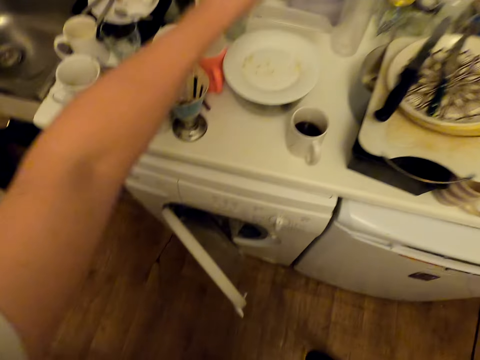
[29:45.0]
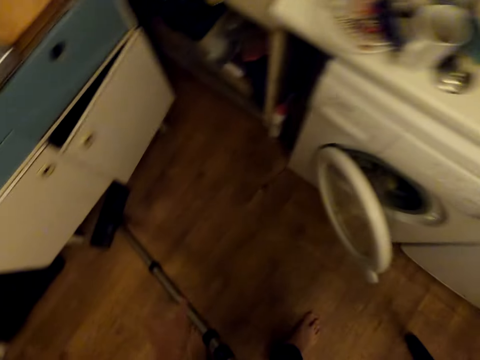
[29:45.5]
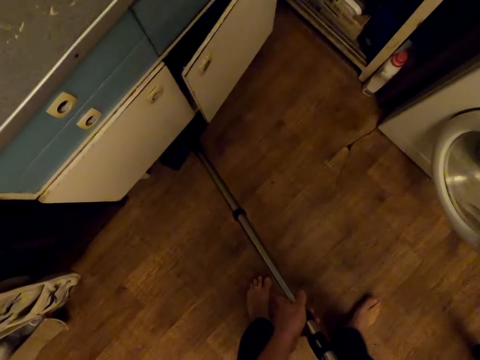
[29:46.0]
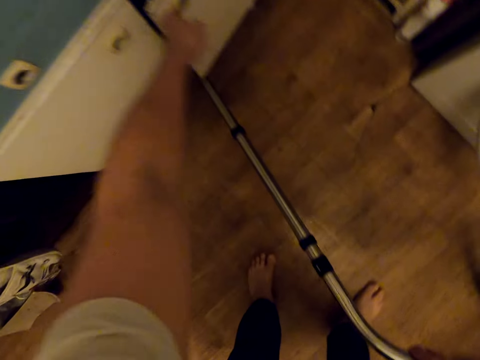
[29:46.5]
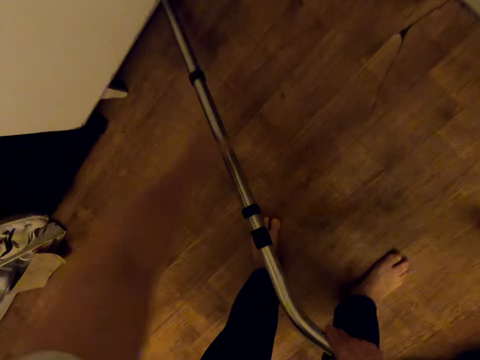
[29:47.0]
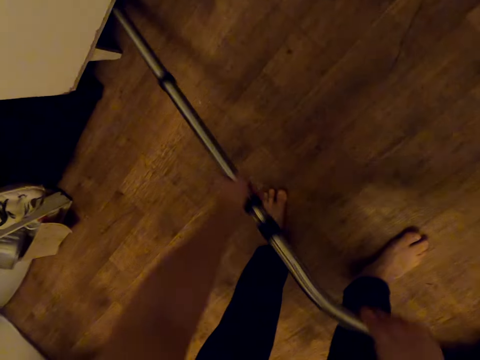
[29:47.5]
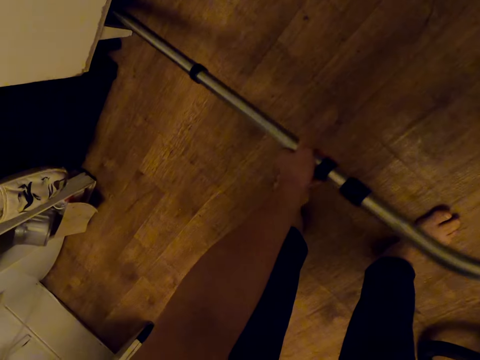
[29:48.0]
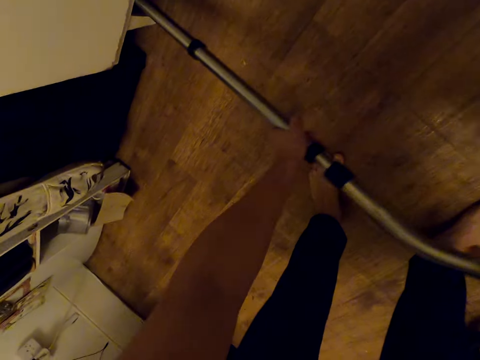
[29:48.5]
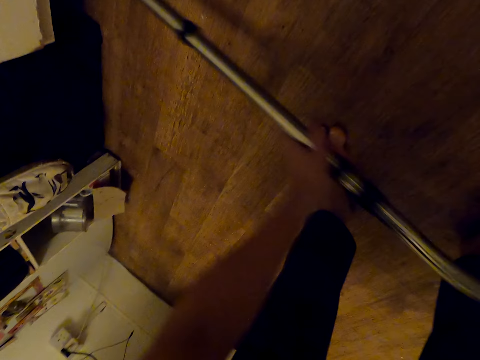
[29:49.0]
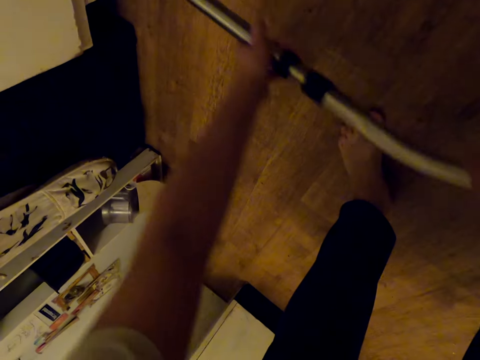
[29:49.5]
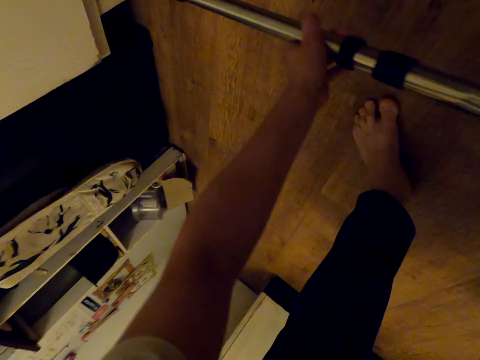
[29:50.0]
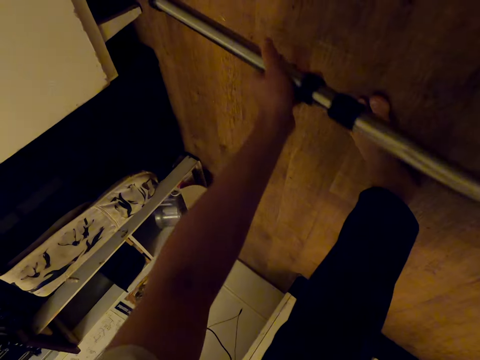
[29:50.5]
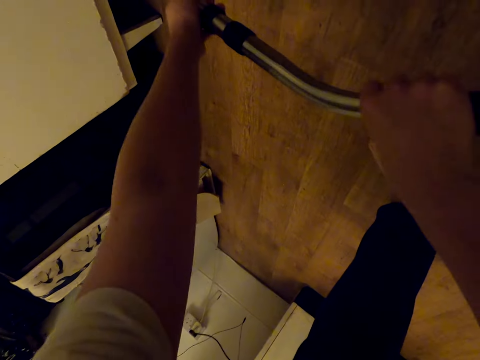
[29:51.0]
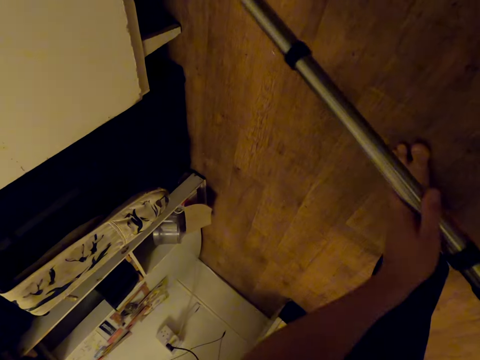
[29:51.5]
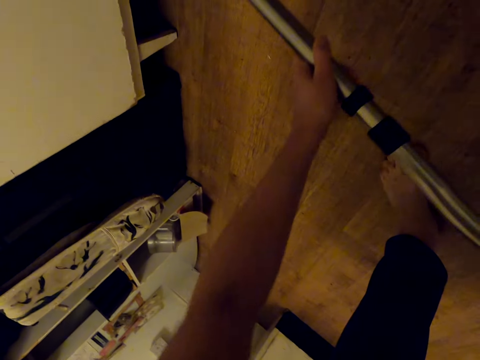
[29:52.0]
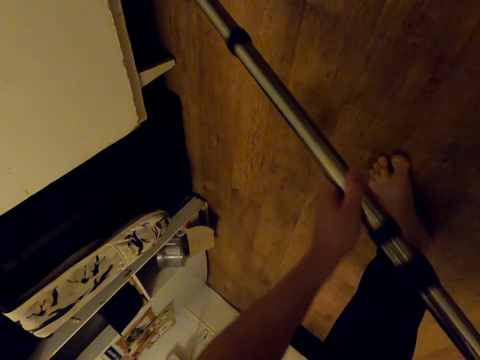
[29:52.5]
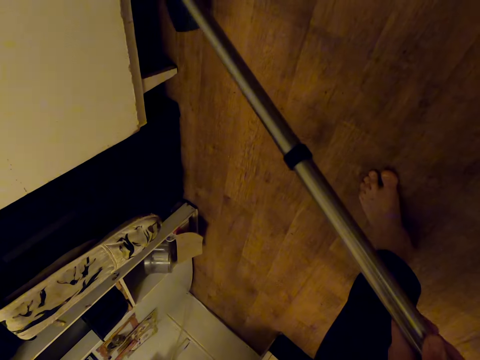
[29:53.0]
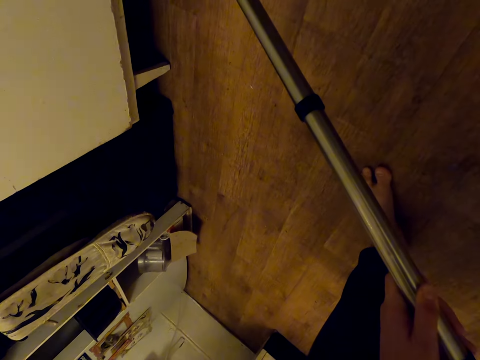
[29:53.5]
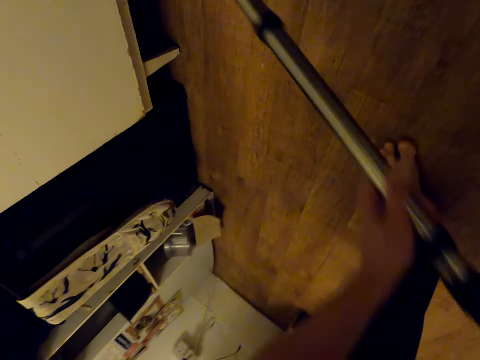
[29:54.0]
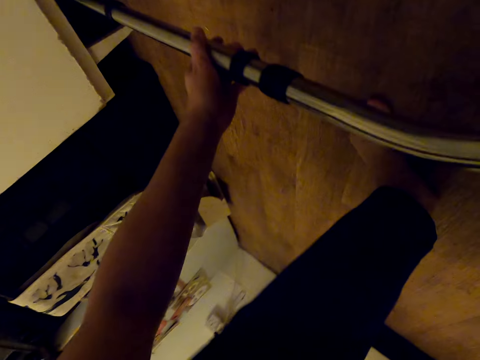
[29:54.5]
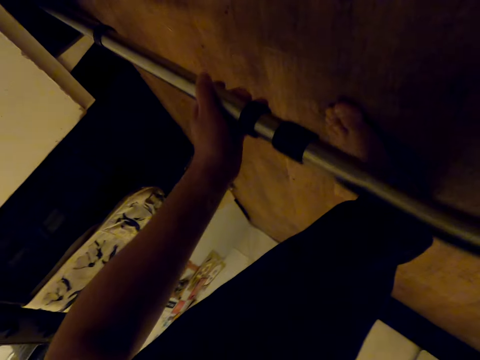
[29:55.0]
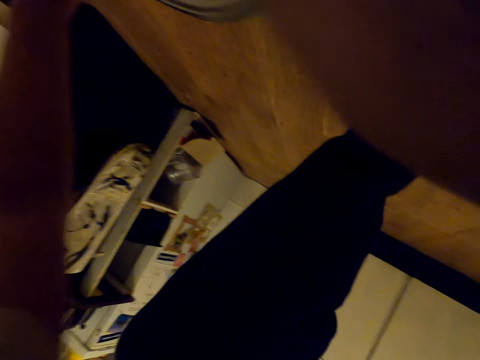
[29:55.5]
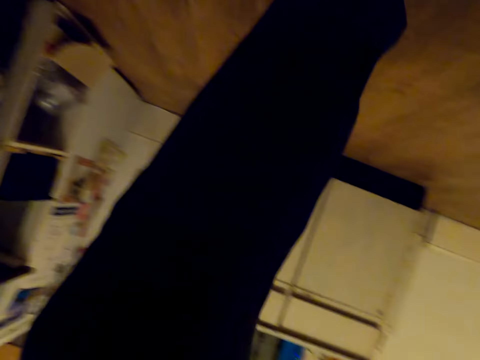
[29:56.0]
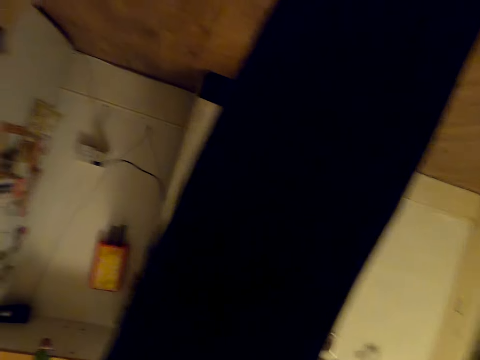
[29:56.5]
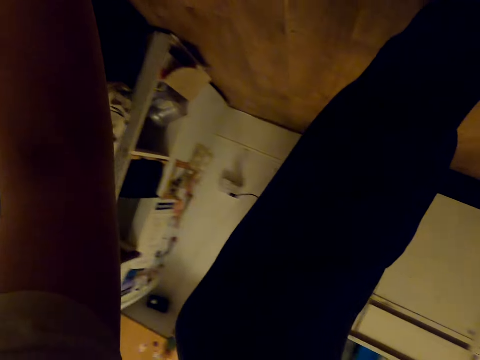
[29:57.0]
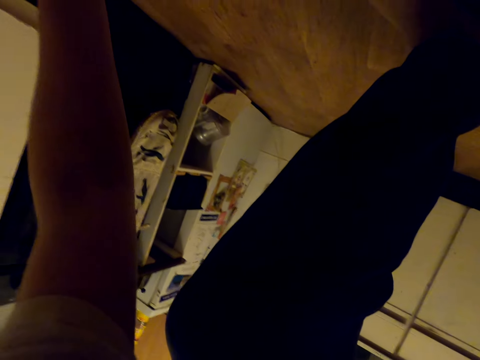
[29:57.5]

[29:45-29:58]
The camera wearer places the plastic lid on the washing machine top. They clean the floor with a vacuum cleaner.

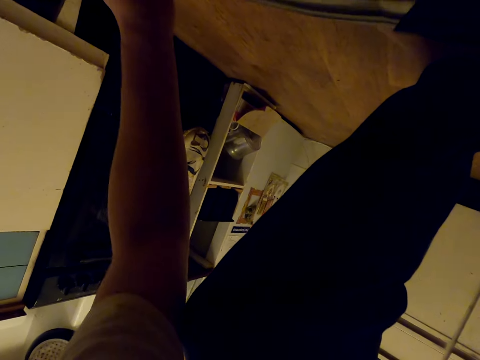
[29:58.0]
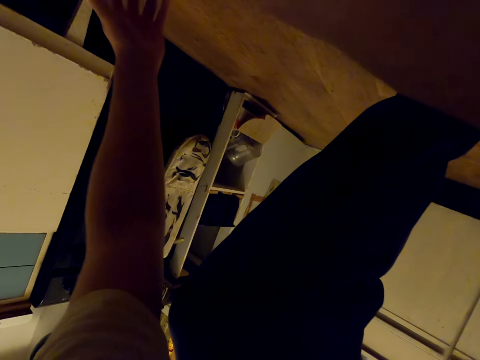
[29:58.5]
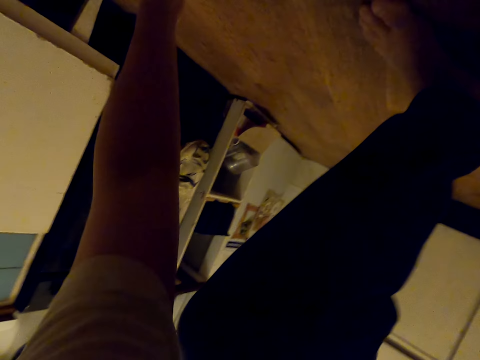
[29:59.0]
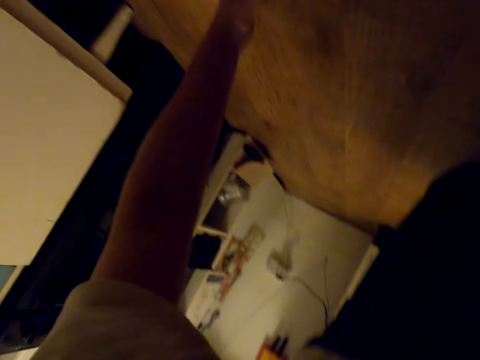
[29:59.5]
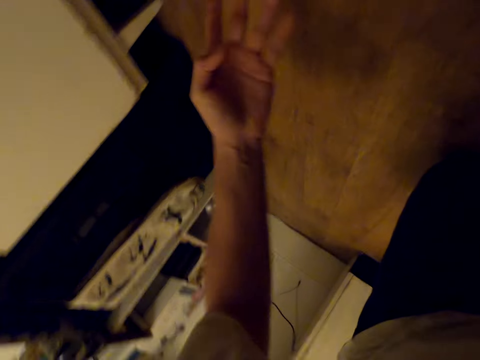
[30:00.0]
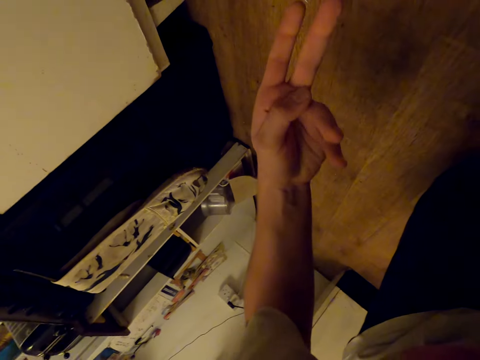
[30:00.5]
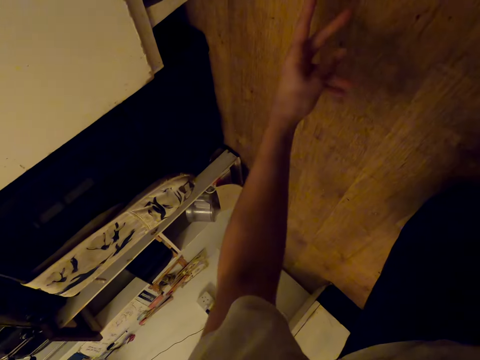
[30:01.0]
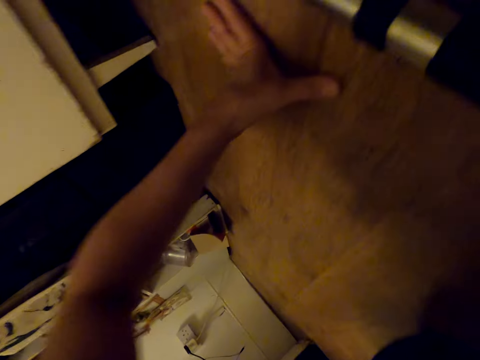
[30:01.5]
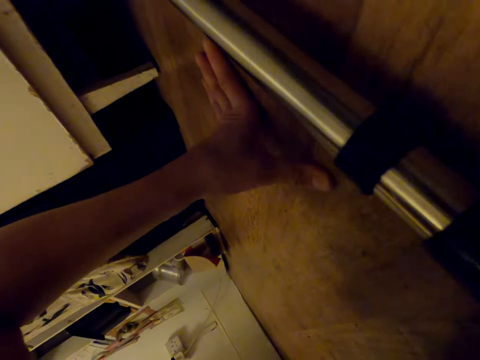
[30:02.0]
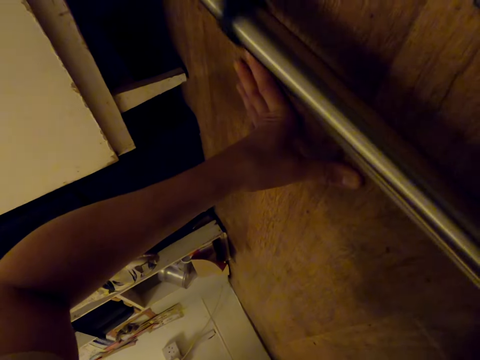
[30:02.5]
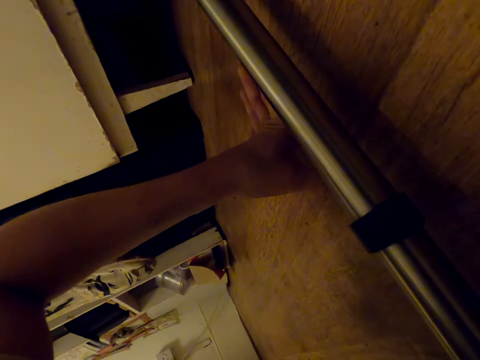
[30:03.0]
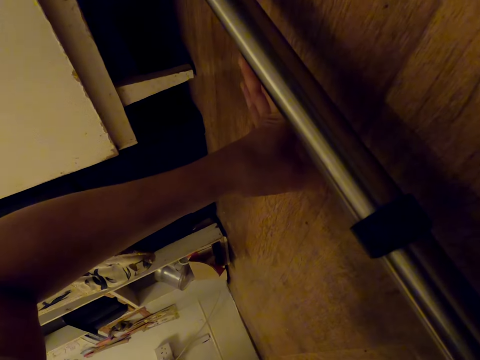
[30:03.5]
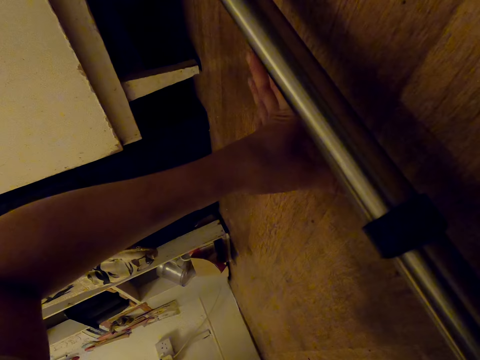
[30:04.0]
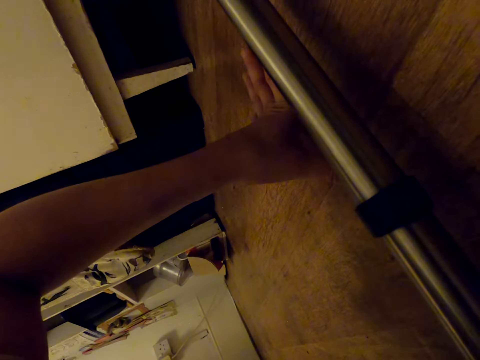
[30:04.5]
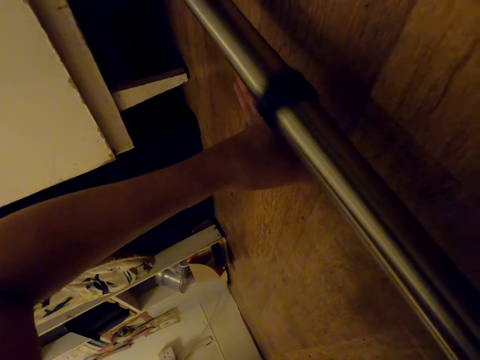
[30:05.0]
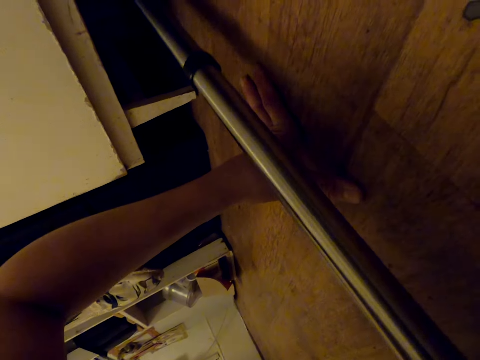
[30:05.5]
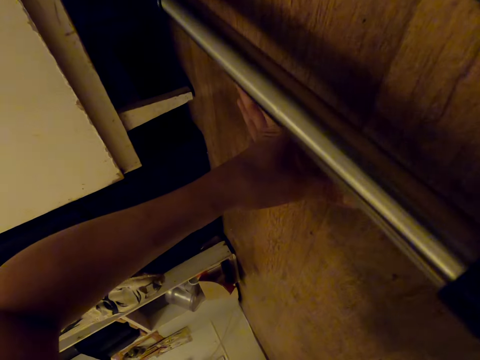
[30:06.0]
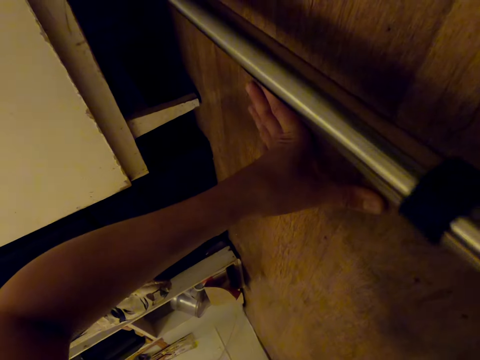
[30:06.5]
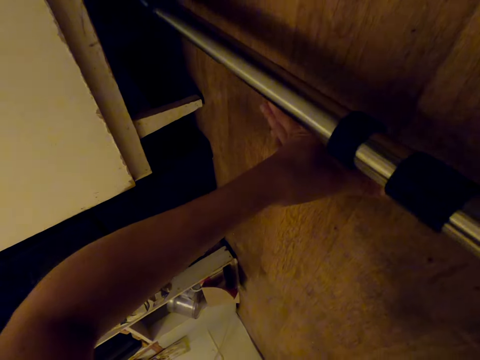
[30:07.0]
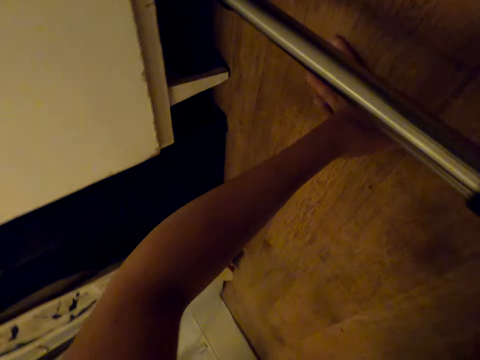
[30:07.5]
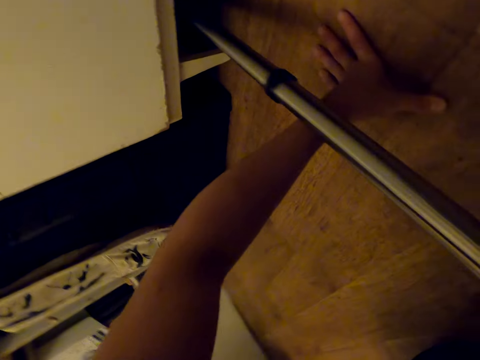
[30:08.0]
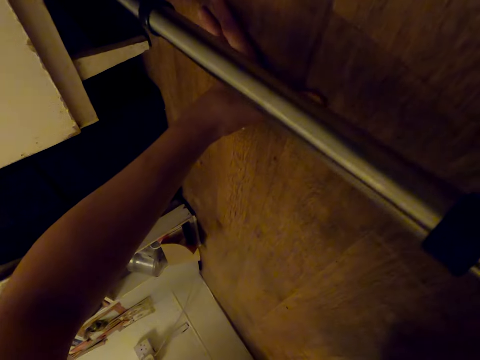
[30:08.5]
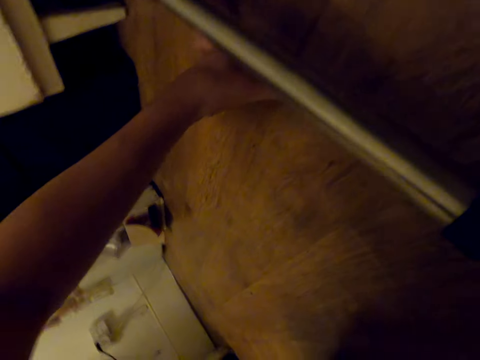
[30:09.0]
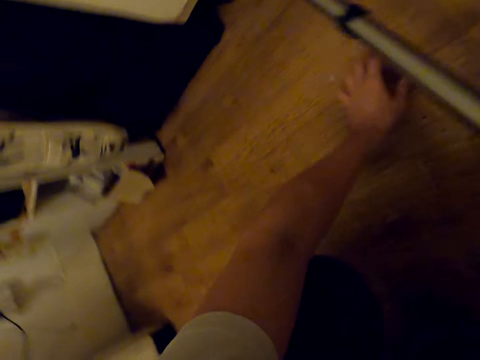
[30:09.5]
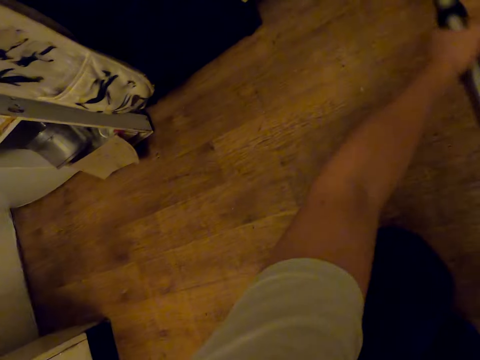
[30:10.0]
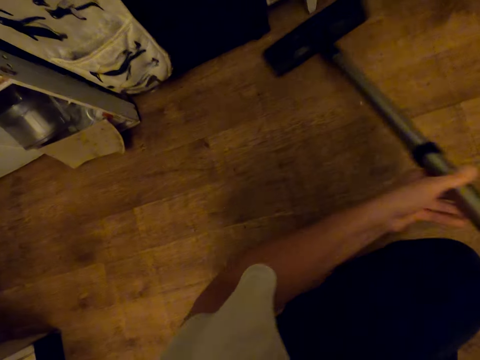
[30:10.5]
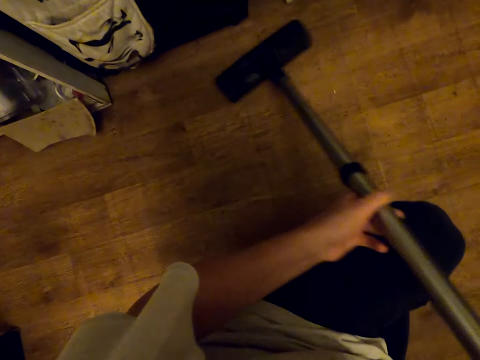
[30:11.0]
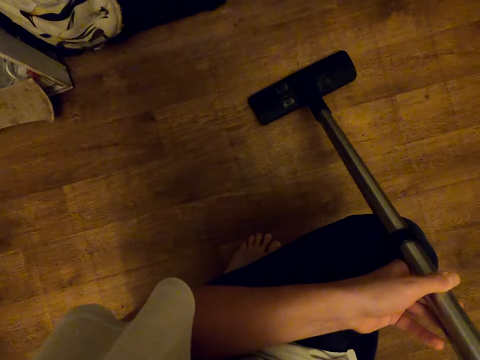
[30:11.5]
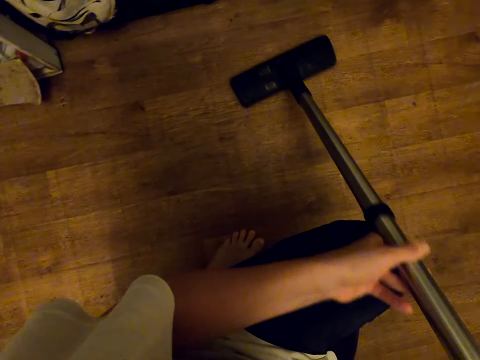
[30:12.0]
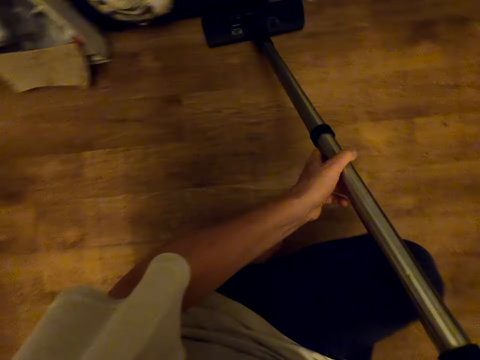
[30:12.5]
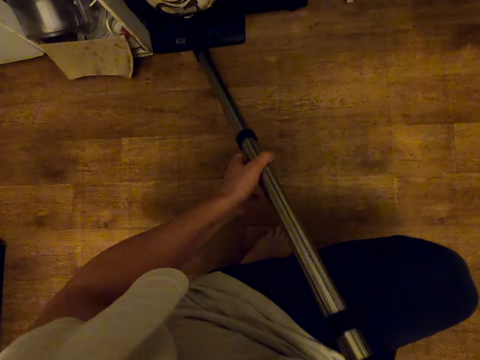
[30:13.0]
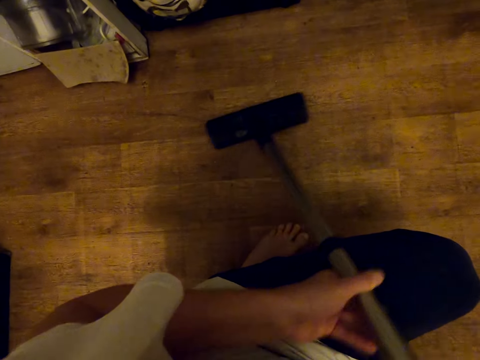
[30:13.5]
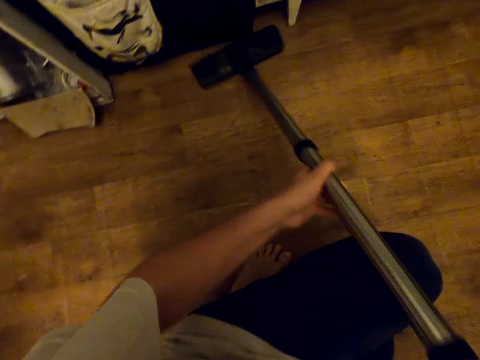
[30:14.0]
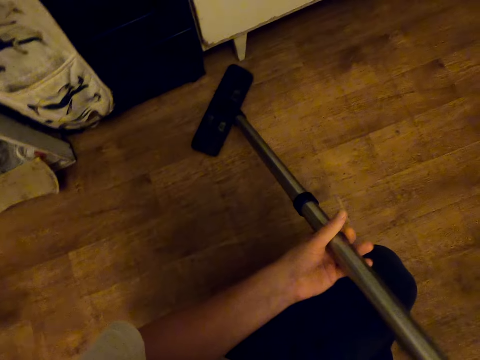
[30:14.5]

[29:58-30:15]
The camera wearer looks under the cabinet. They clean under the cabinet with a vacuum cleaner. They clean the floor with the vacuum cleaner.
